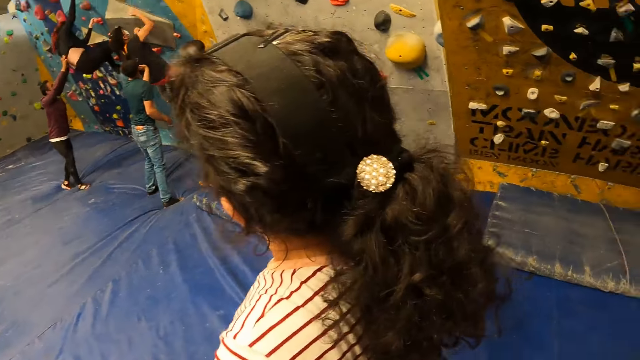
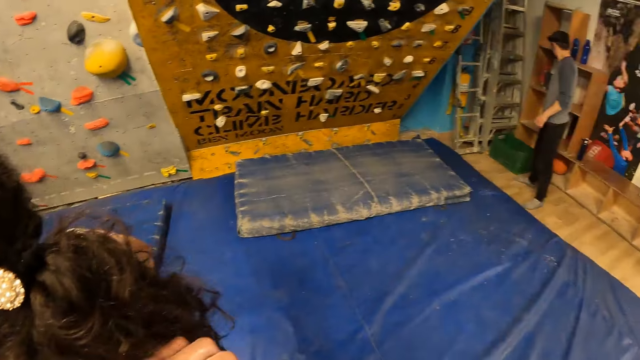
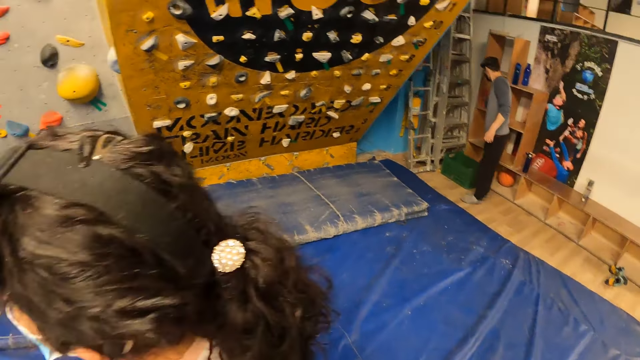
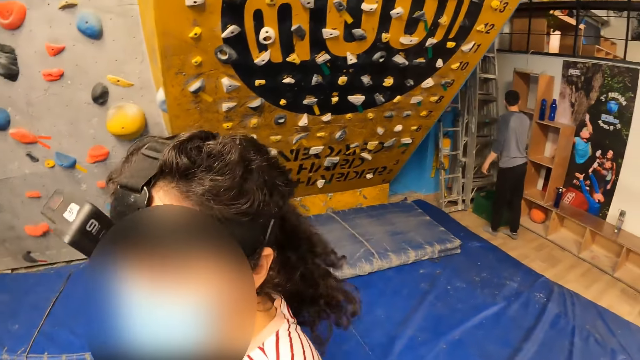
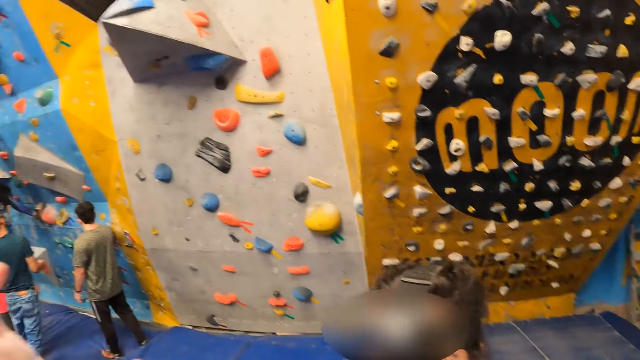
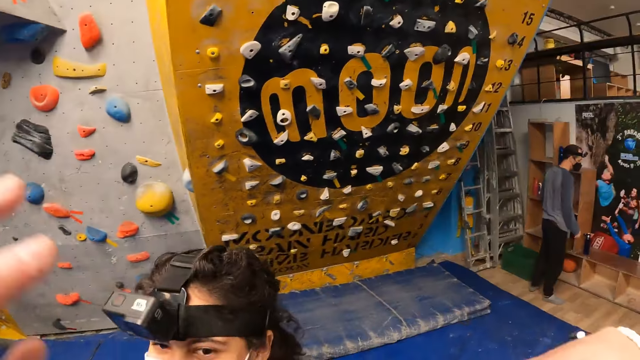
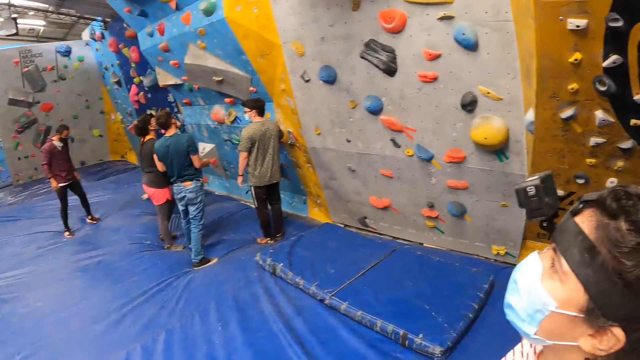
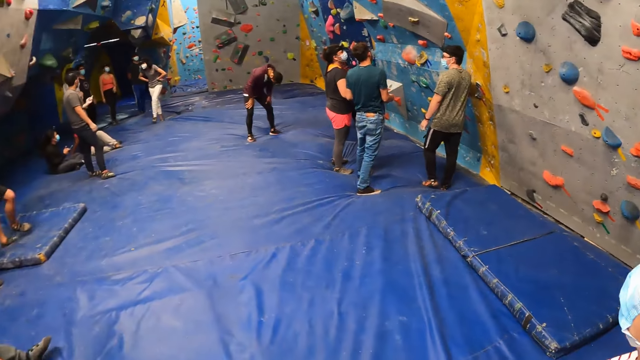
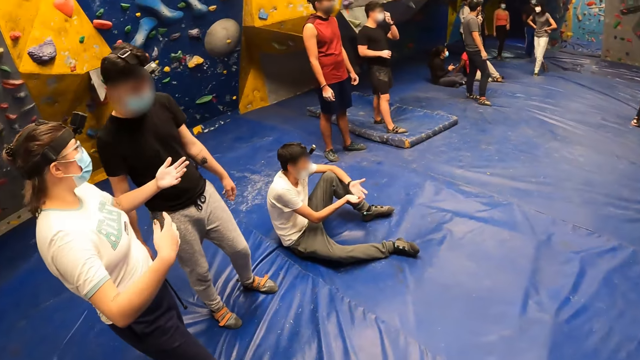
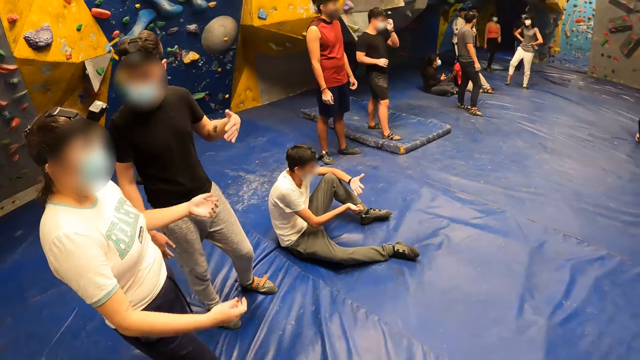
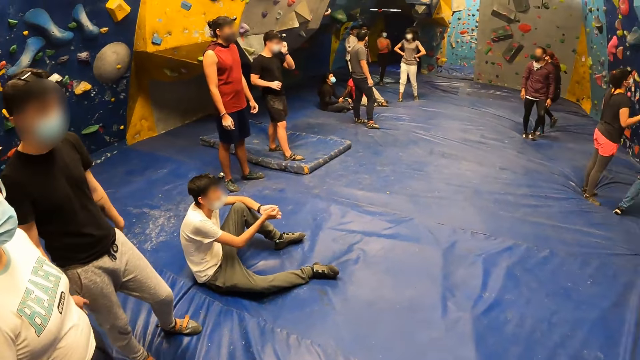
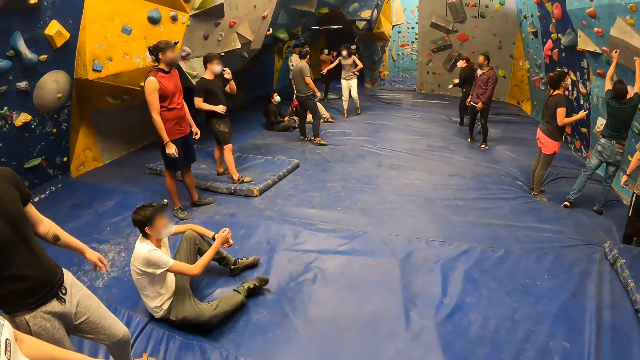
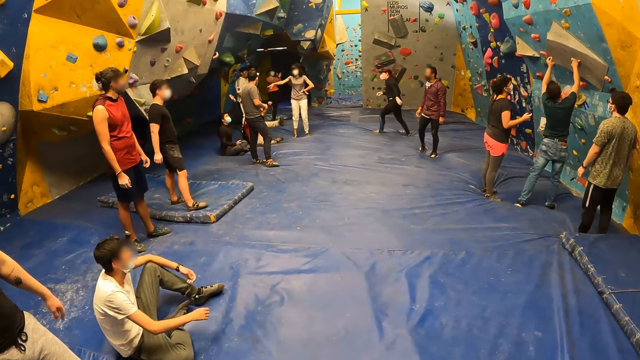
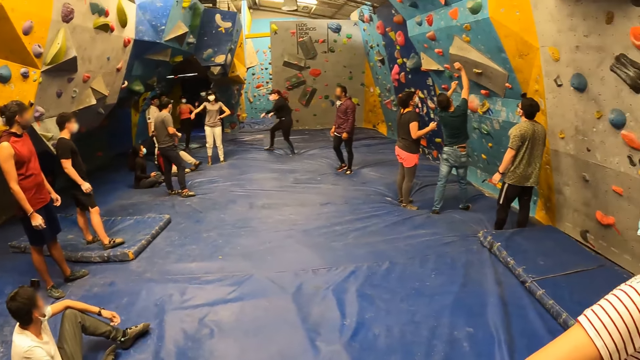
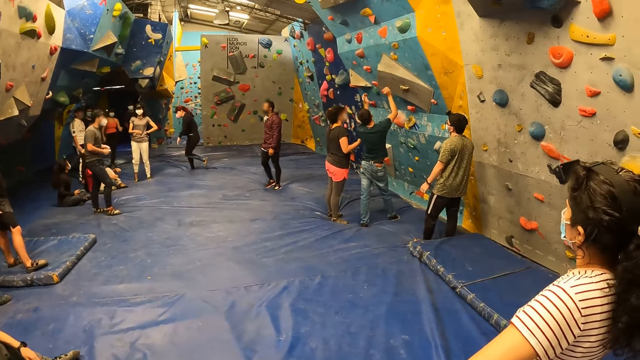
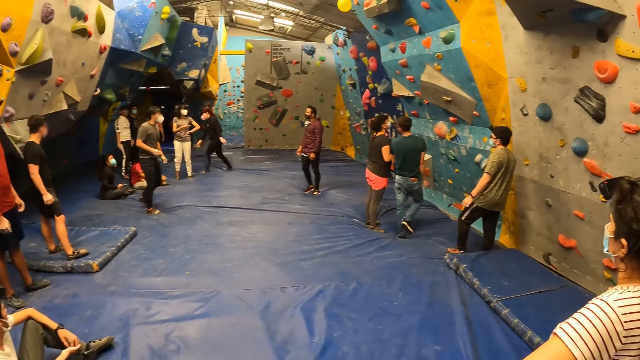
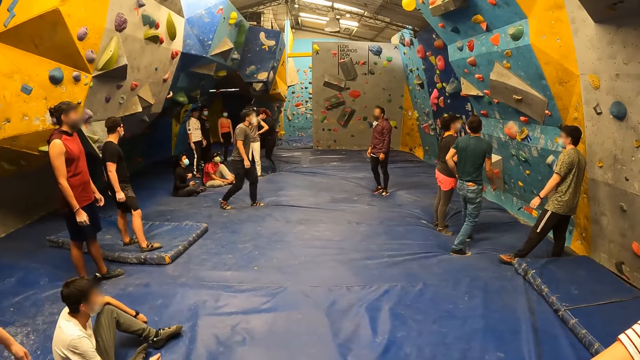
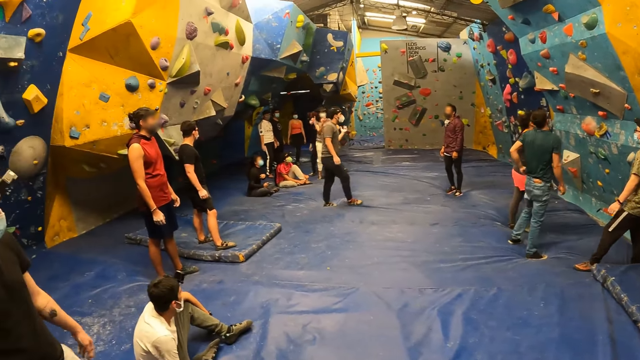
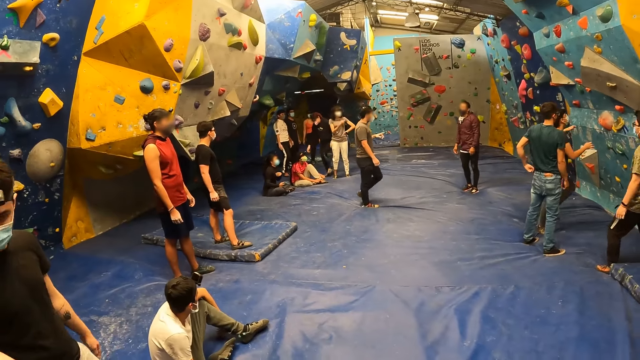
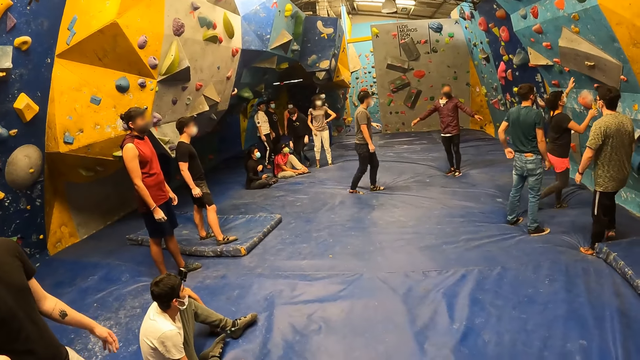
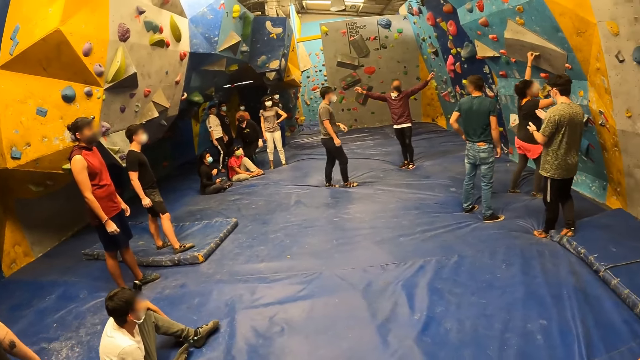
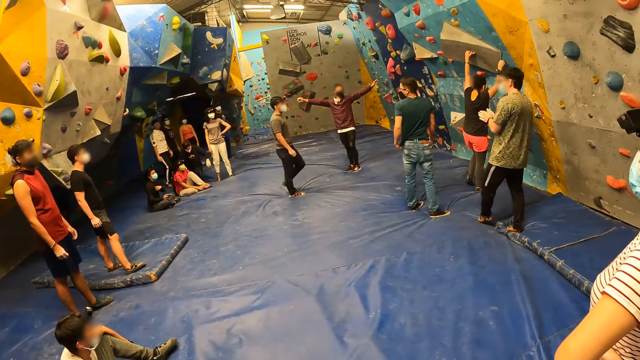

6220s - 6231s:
The camera wearer looks around the boulder gym. They converse with a lady. They look around the boulder gym. A man sits. Another man moves back.

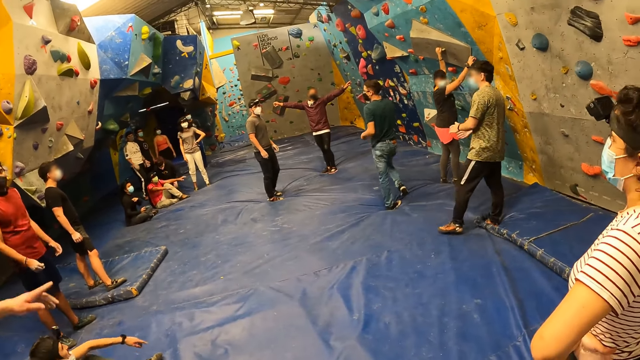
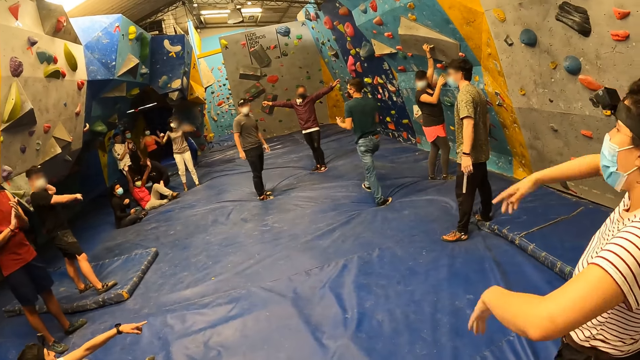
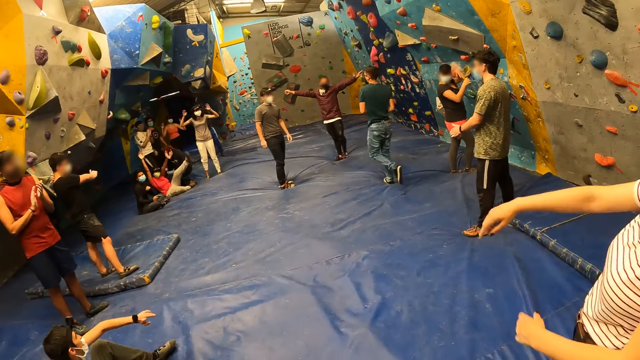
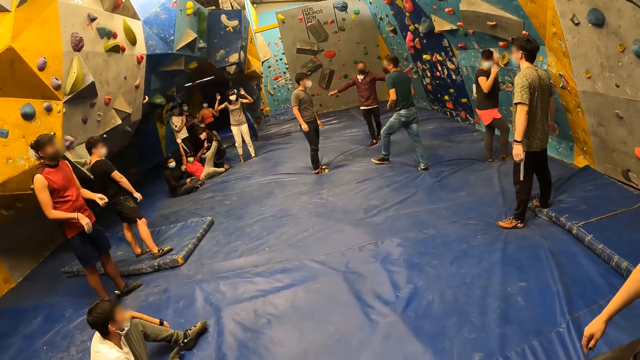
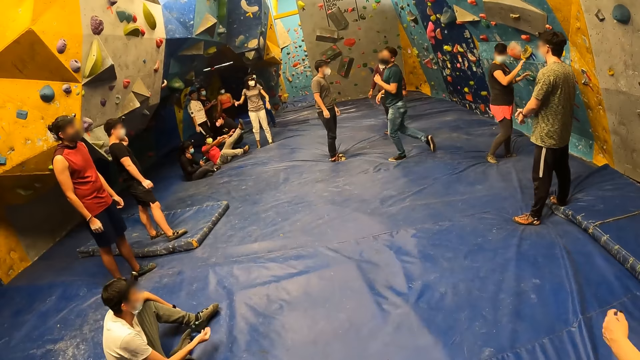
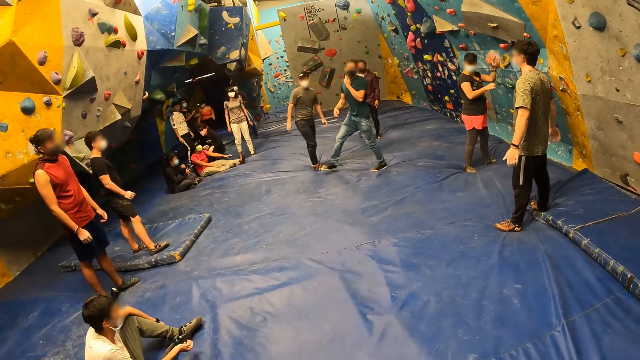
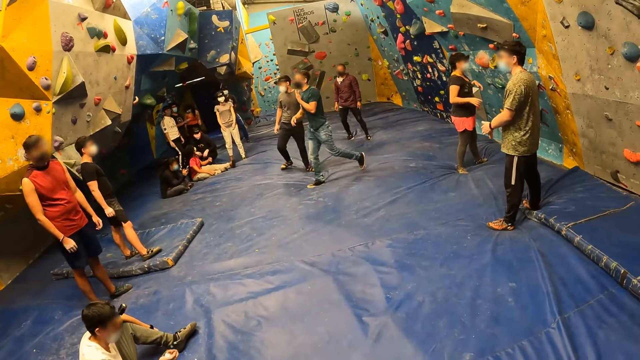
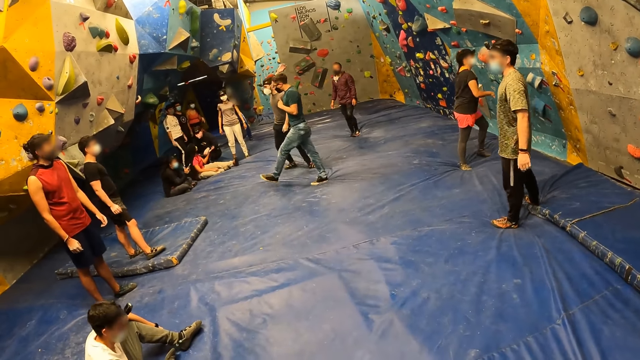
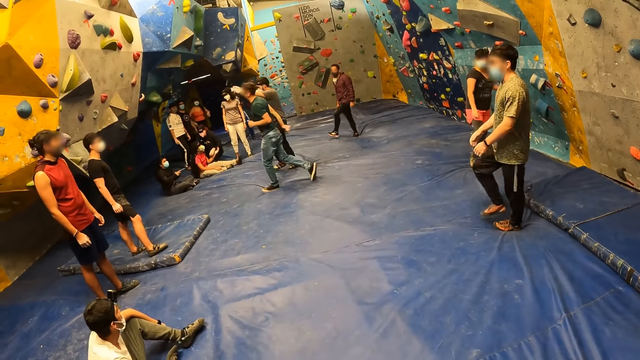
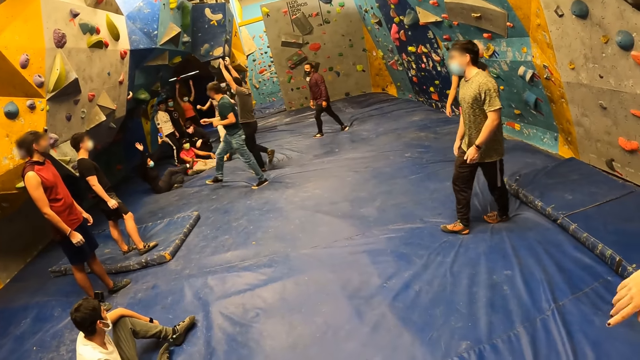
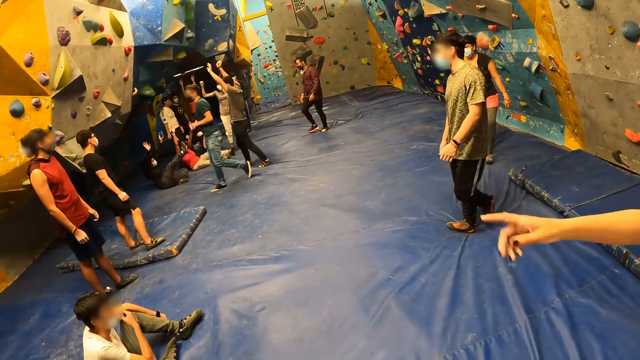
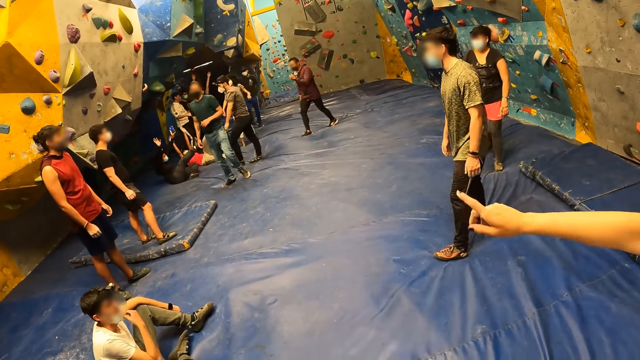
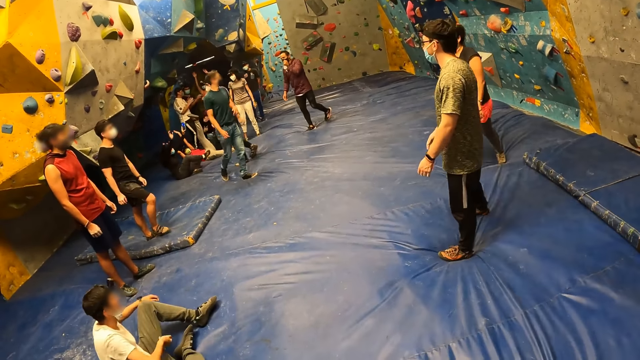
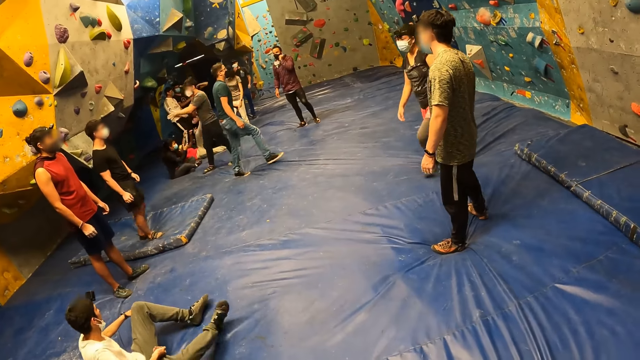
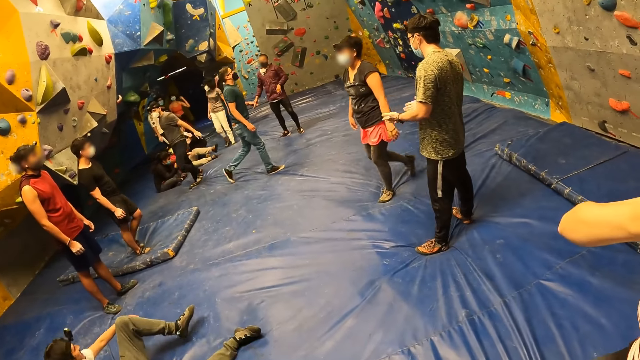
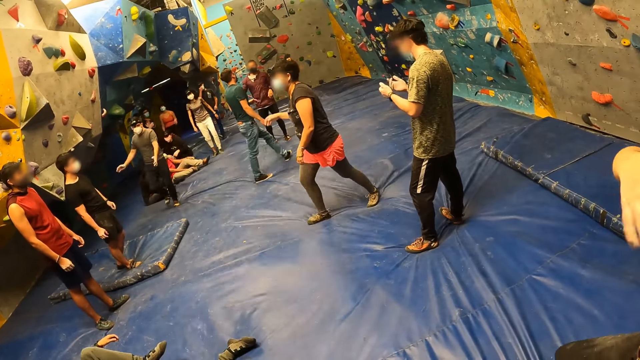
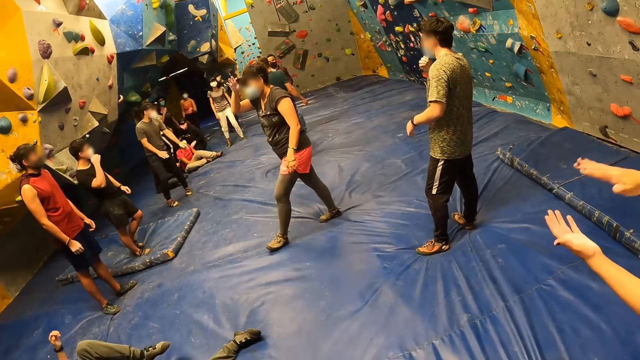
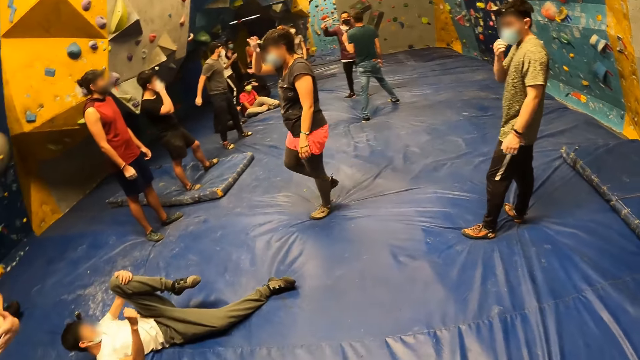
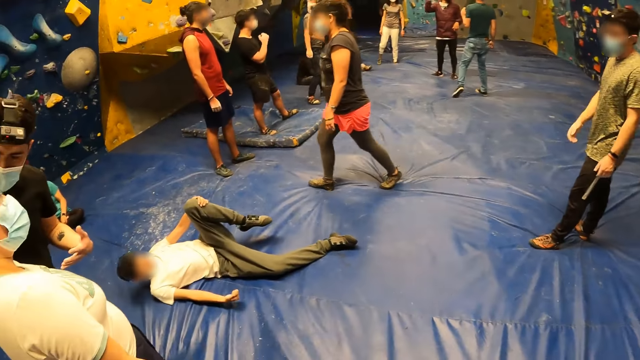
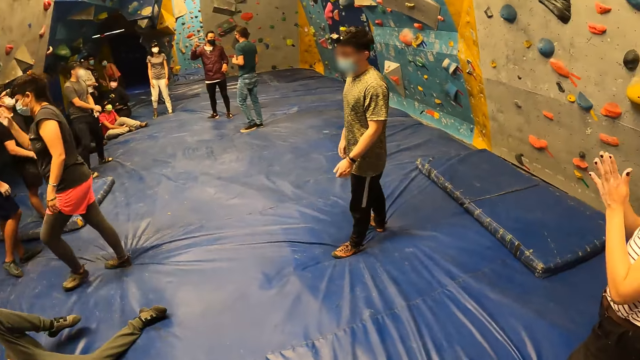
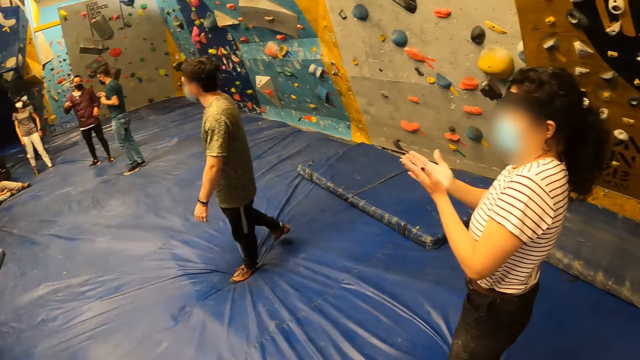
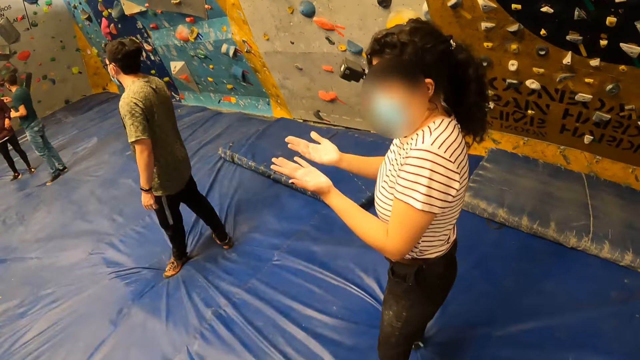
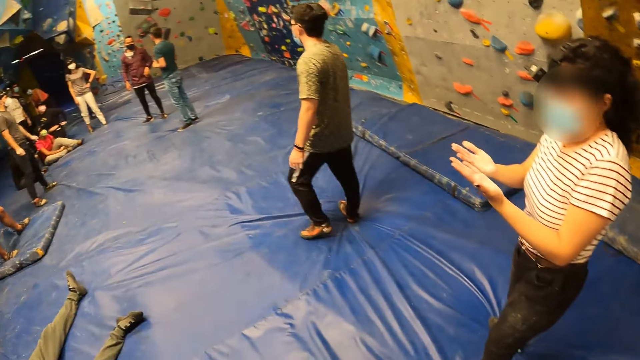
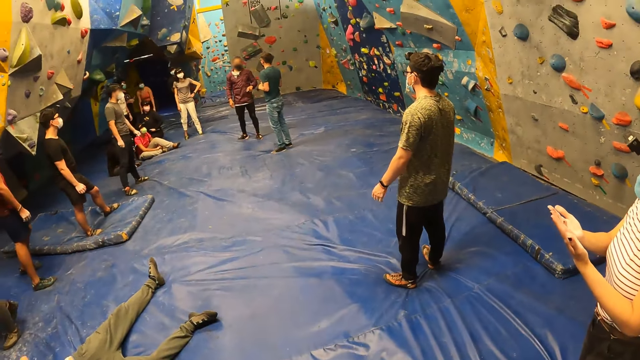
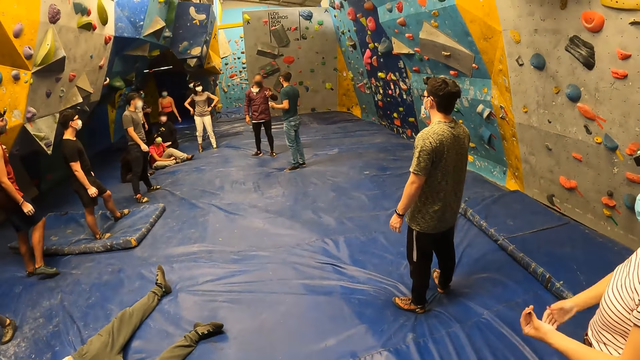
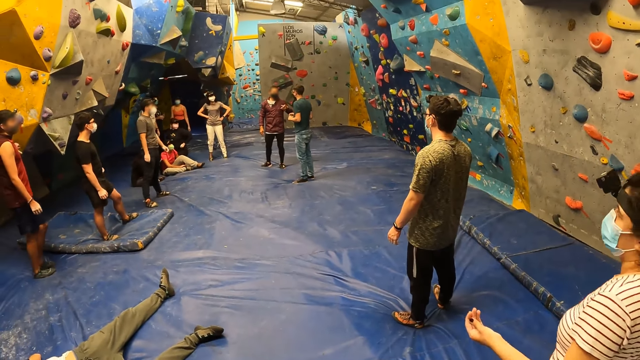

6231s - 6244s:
A woman moves hands. A man walks. Another man talks to a group of people. The woman claps hands. A third man walks.
